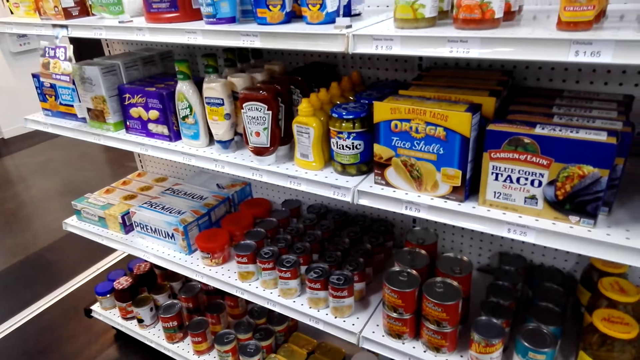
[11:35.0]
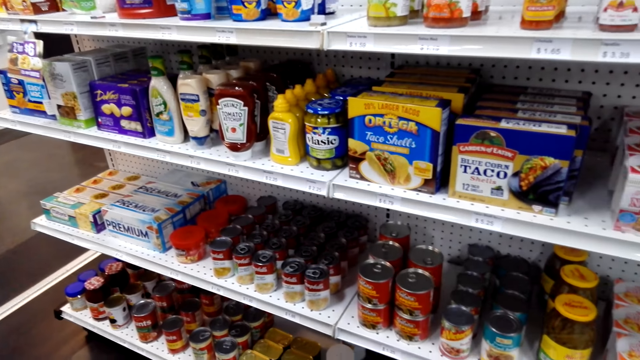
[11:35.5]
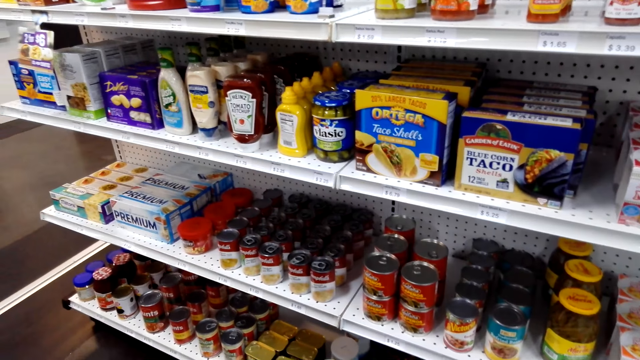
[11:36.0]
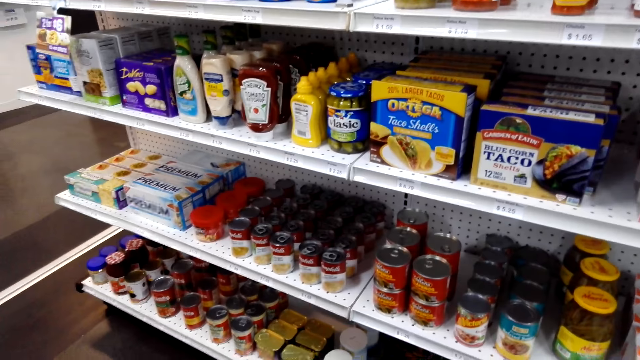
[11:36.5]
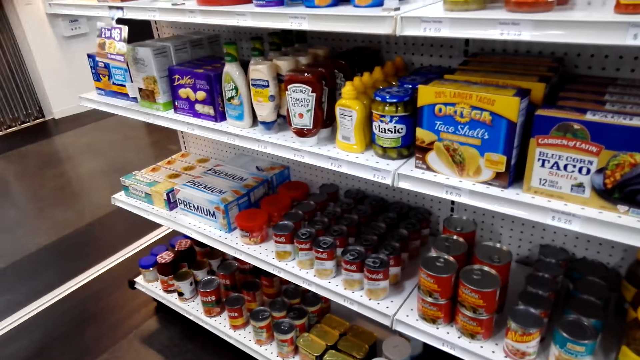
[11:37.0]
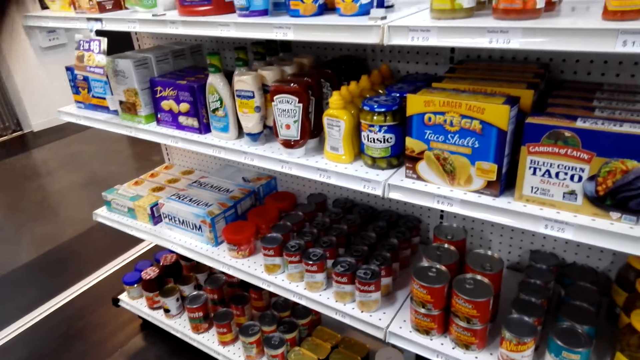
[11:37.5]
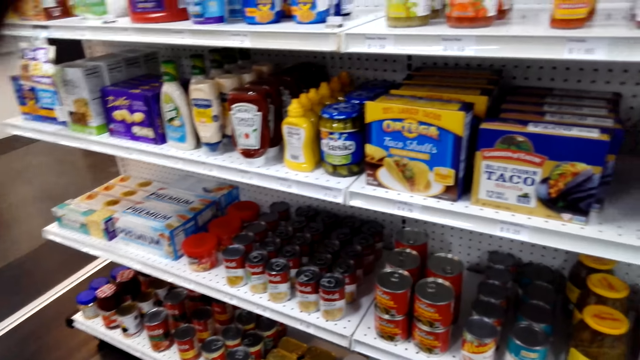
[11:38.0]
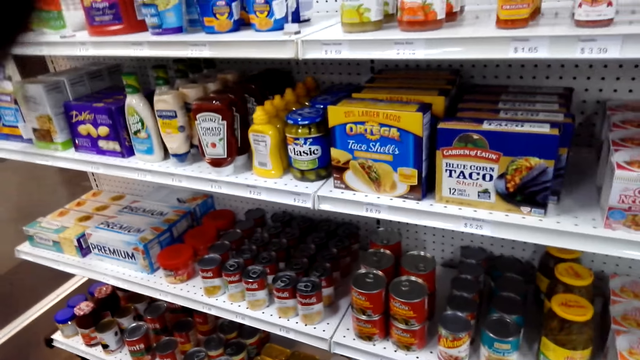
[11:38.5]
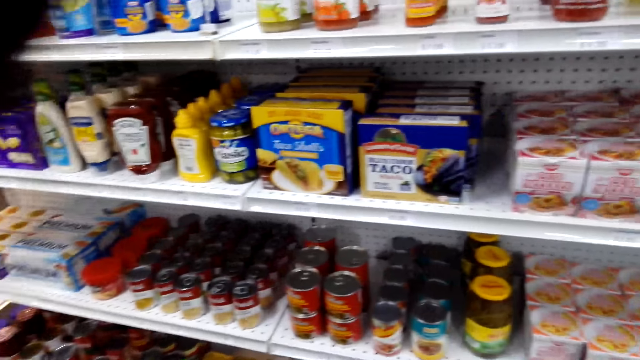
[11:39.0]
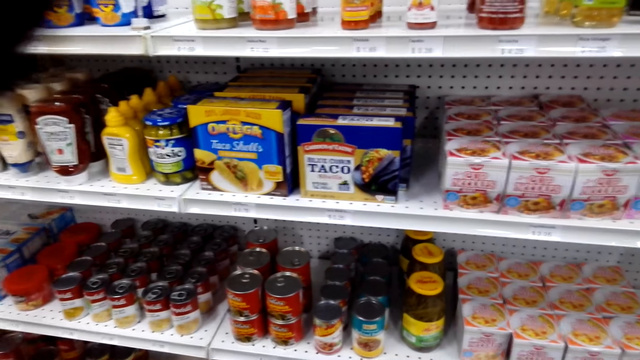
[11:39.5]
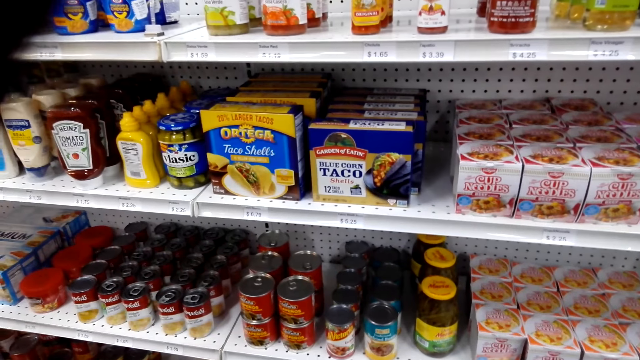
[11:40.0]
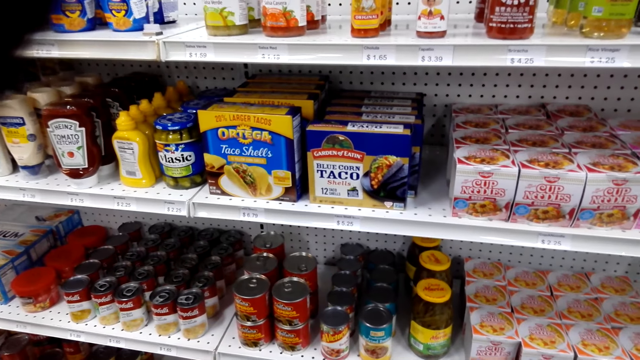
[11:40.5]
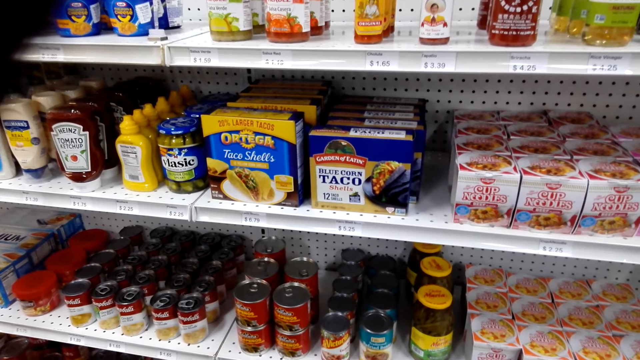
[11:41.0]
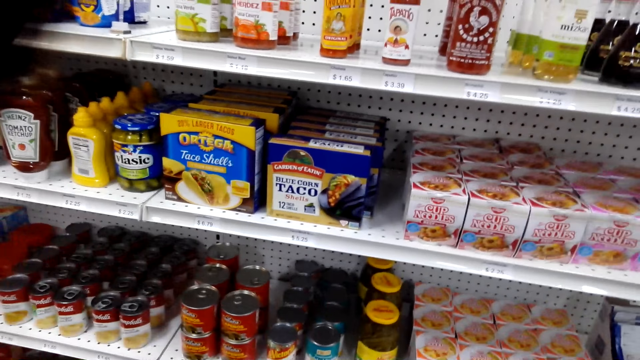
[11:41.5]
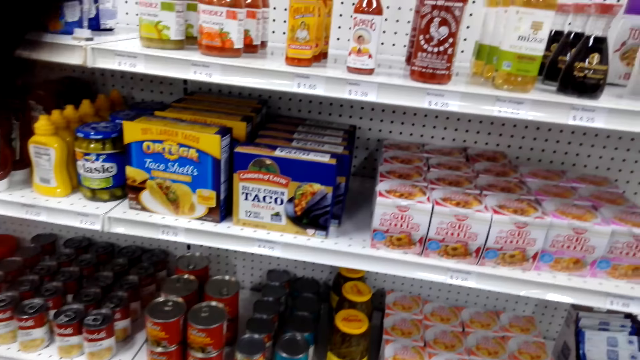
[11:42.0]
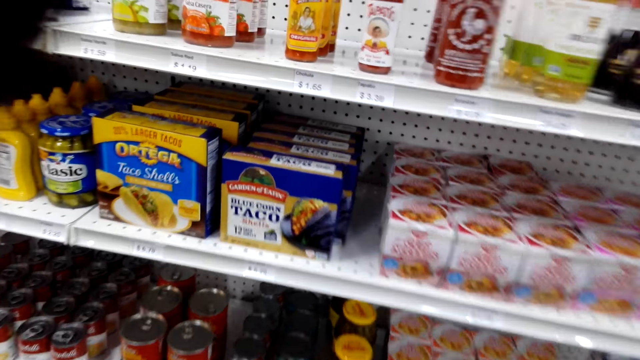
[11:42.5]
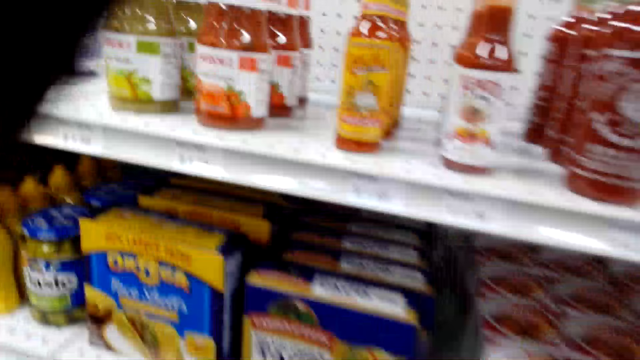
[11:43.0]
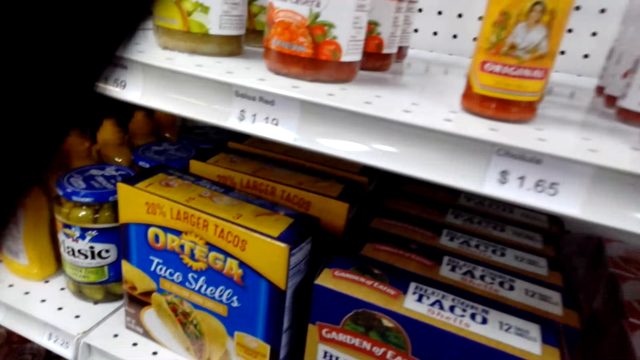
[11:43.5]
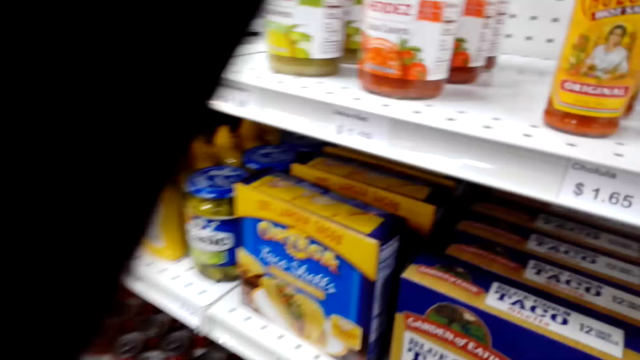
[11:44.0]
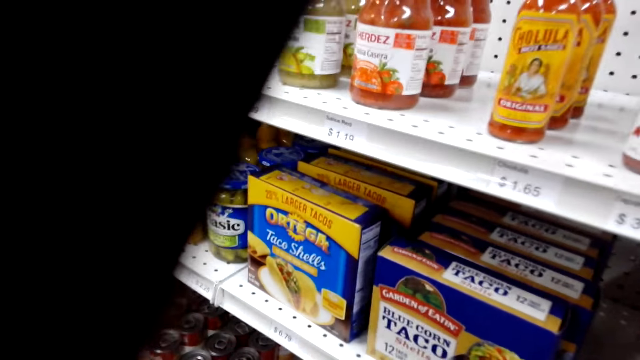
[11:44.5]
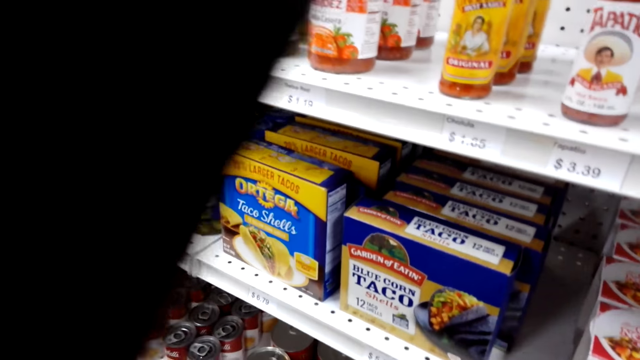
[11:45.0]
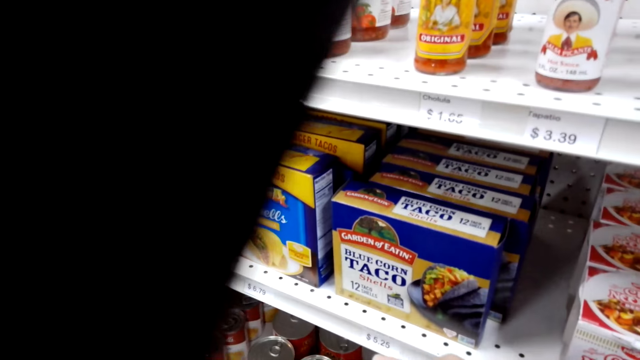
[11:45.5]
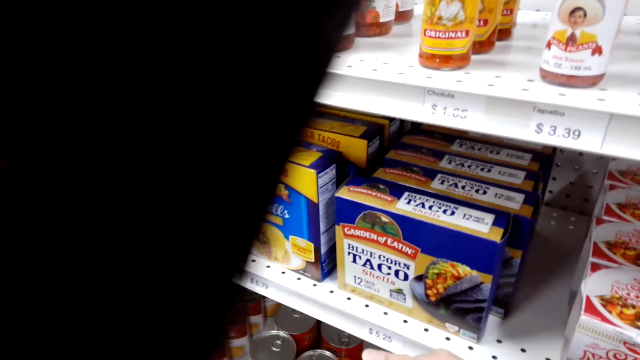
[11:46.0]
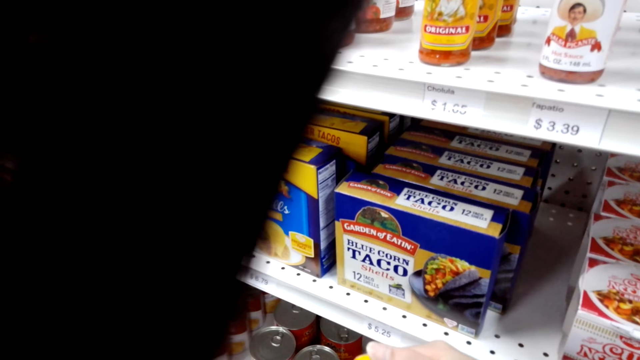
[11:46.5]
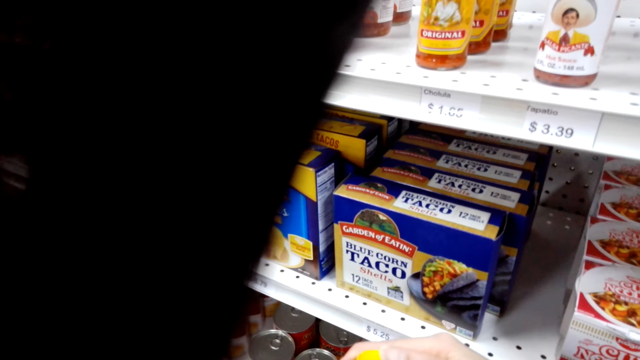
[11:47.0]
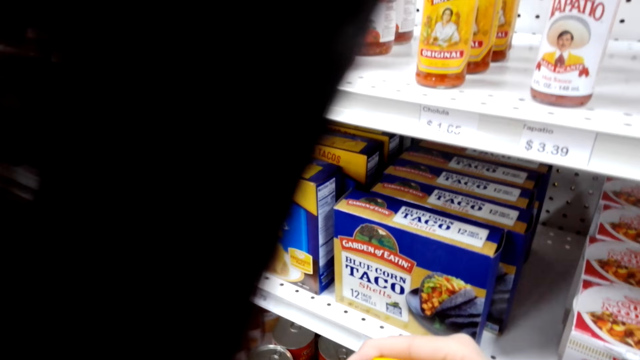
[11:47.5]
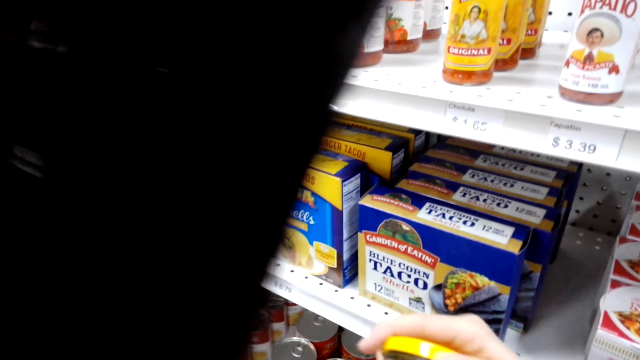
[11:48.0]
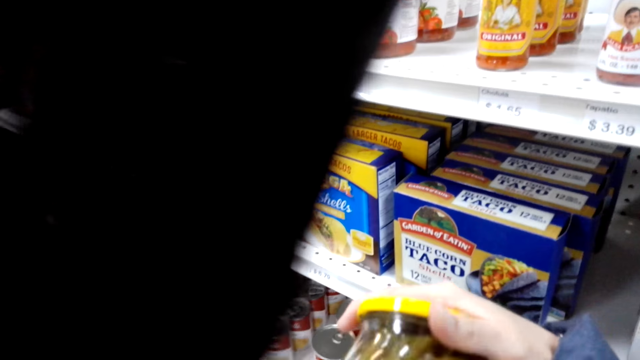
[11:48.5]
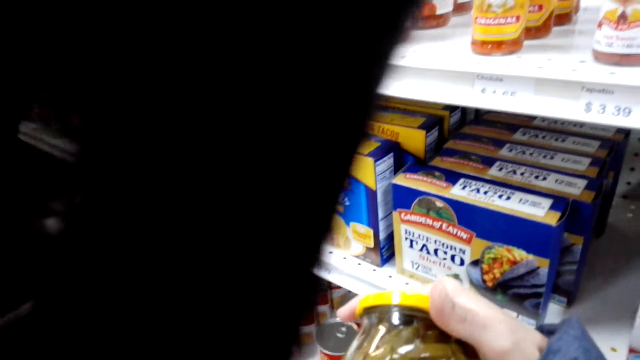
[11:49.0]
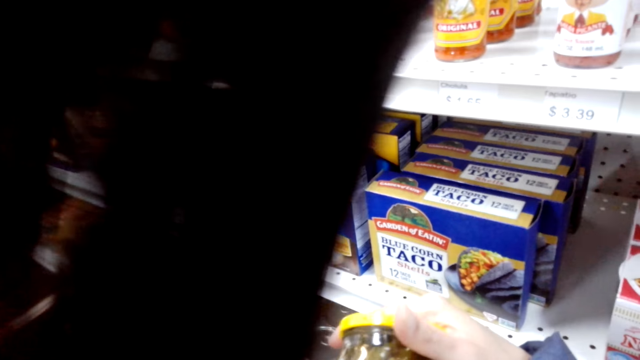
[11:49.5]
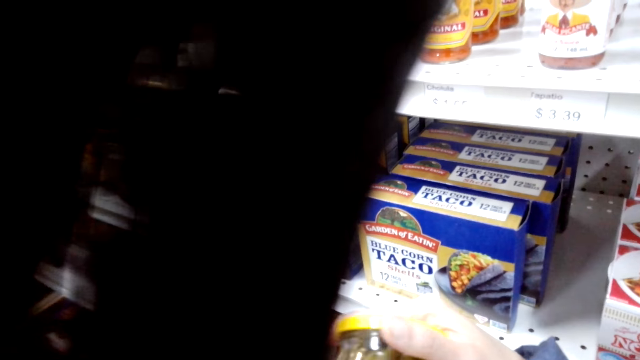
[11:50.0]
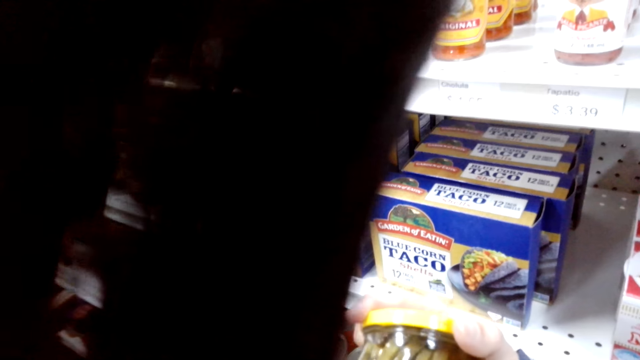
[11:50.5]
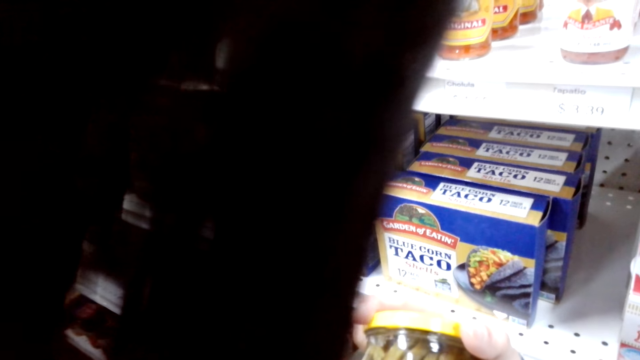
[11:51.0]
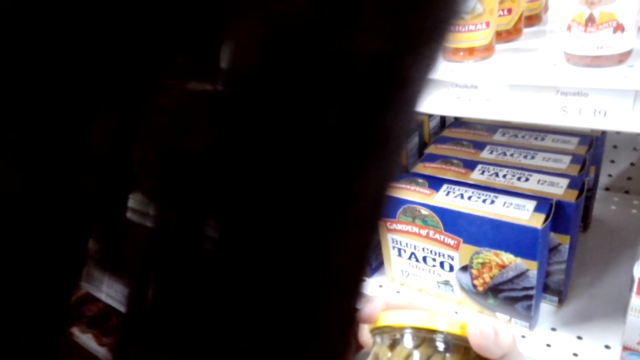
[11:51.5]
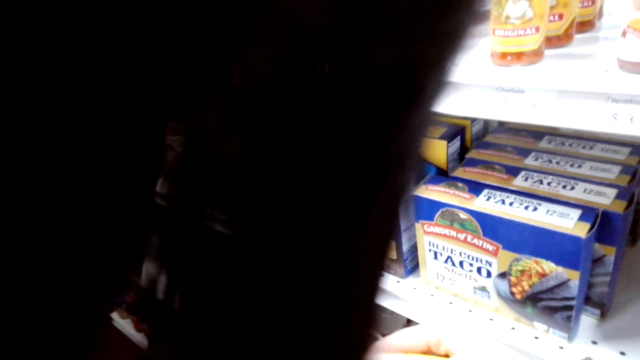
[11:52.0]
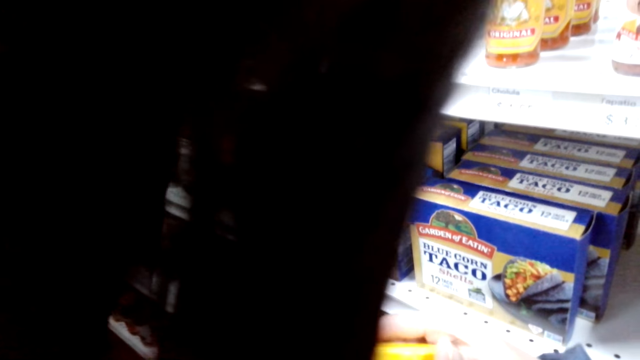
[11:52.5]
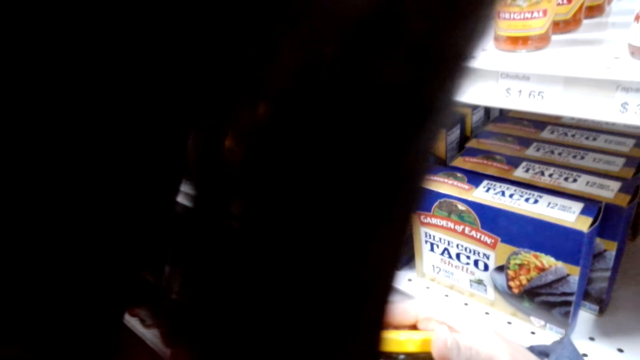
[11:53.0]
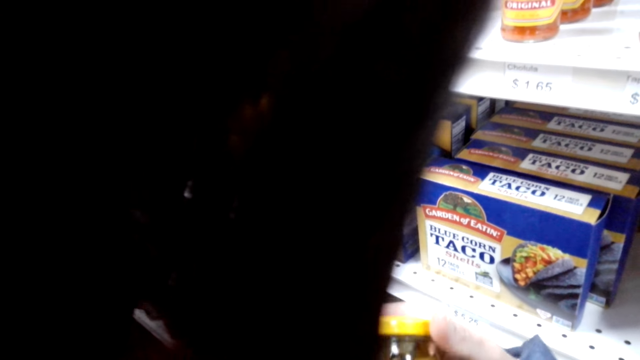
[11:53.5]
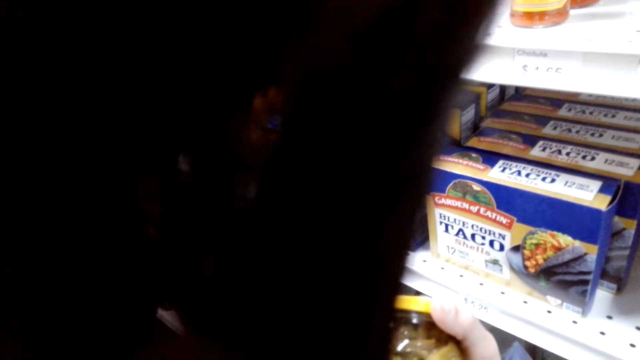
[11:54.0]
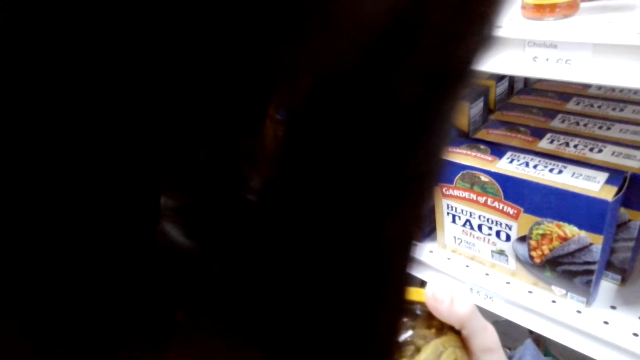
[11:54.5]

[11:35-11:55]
The camera wearer looks around the shelves. They hold a ground nuts tin.
